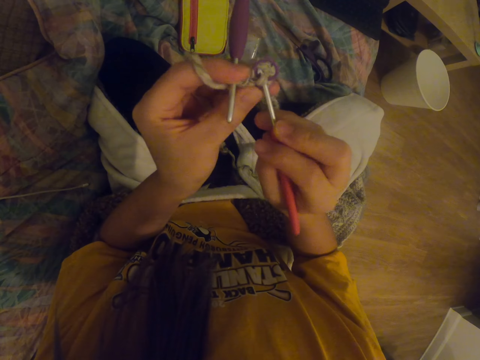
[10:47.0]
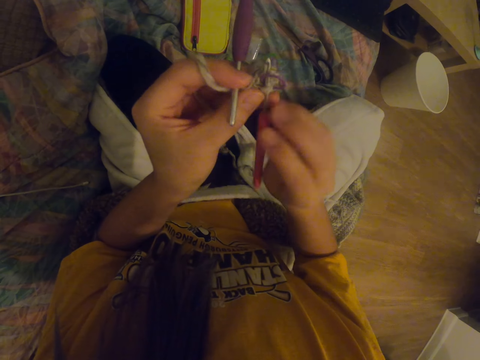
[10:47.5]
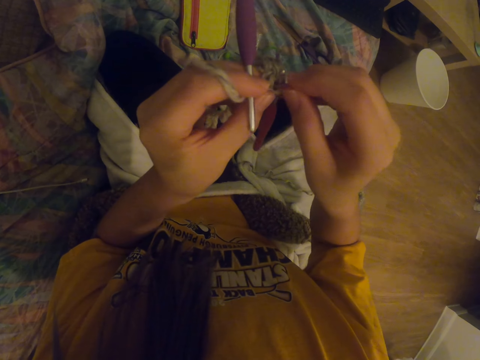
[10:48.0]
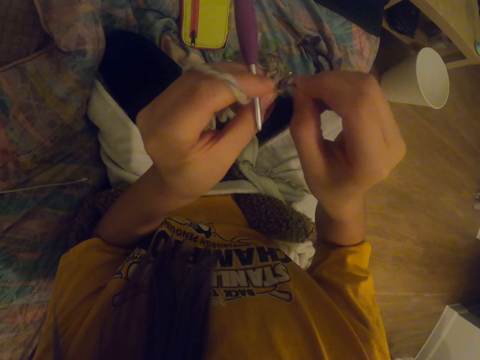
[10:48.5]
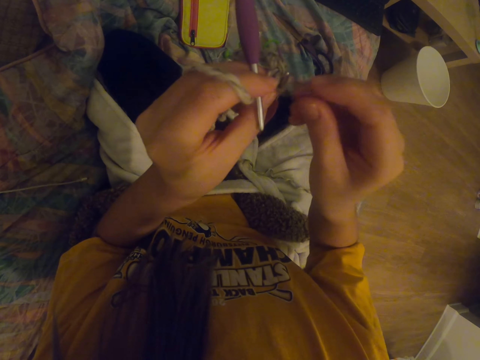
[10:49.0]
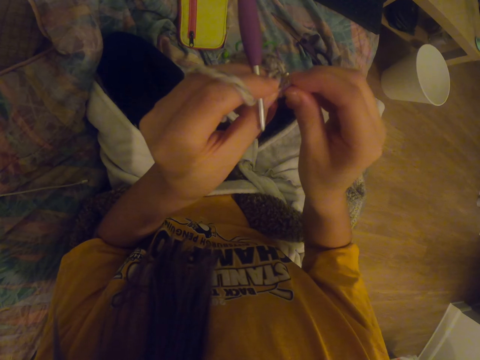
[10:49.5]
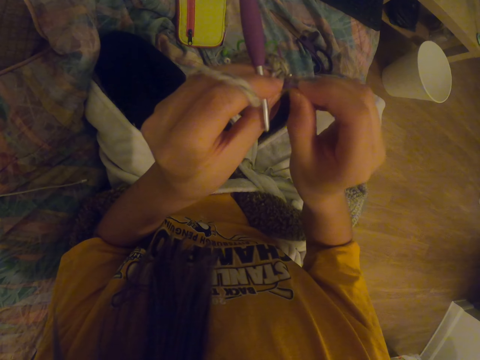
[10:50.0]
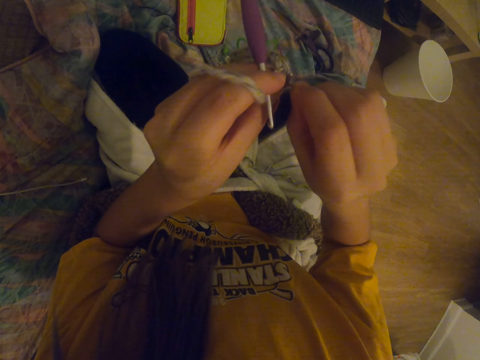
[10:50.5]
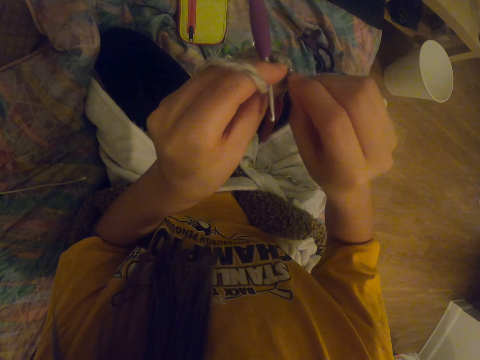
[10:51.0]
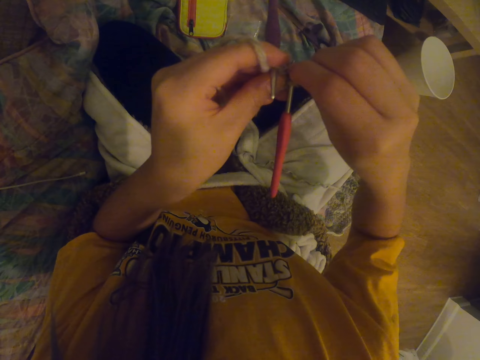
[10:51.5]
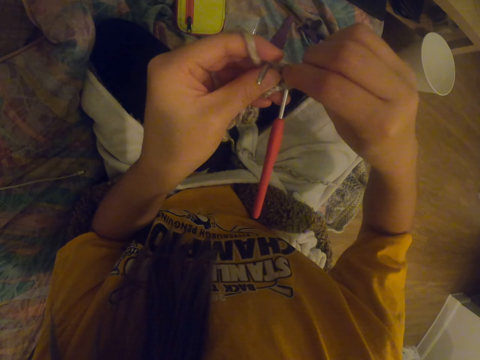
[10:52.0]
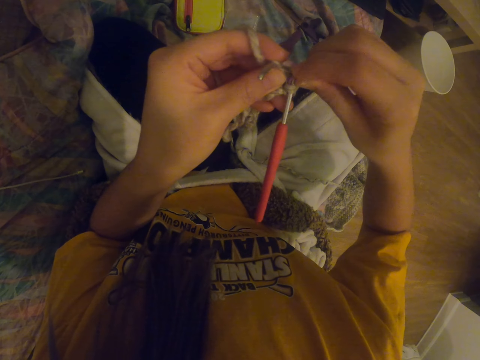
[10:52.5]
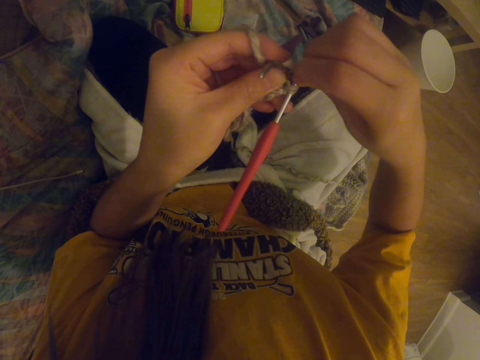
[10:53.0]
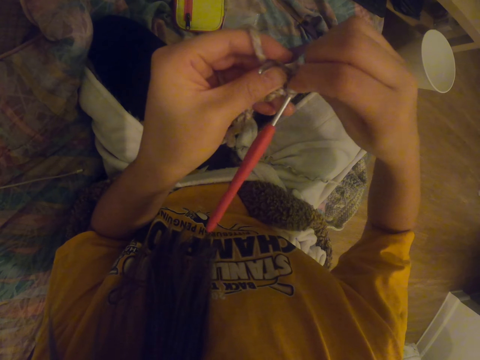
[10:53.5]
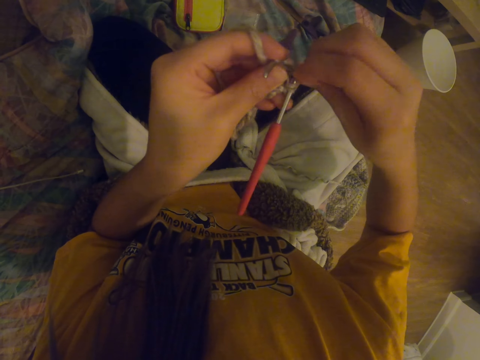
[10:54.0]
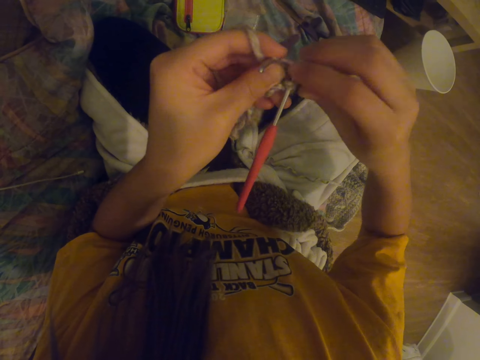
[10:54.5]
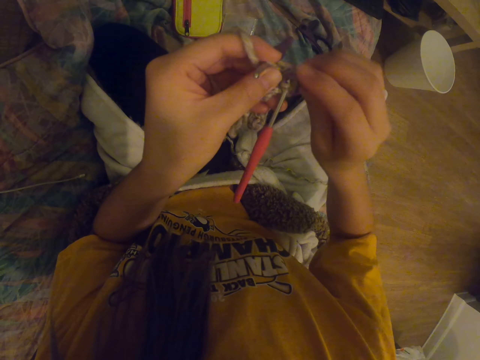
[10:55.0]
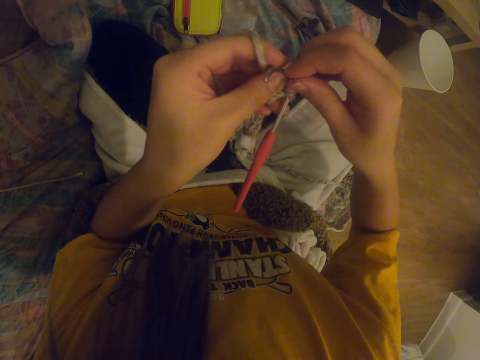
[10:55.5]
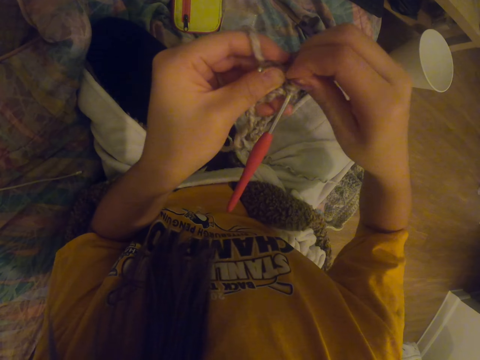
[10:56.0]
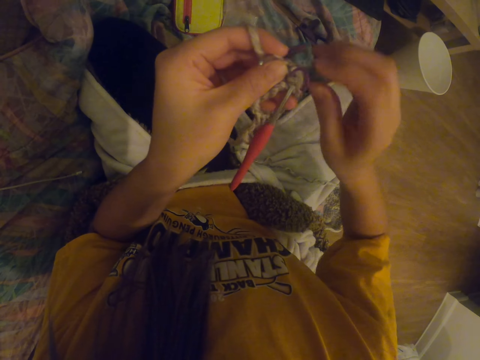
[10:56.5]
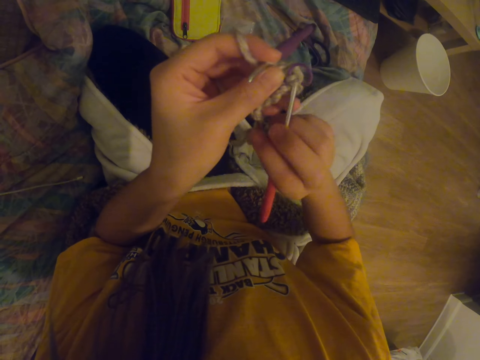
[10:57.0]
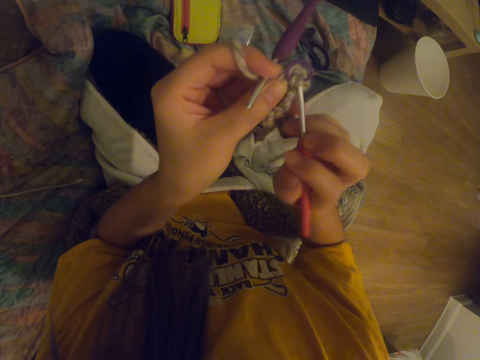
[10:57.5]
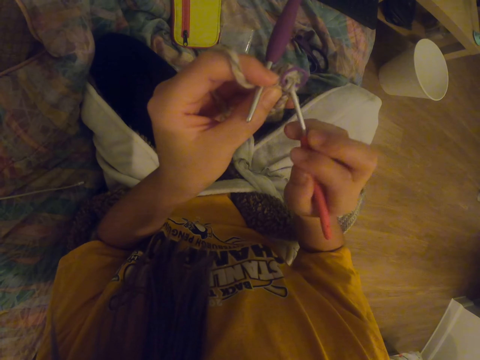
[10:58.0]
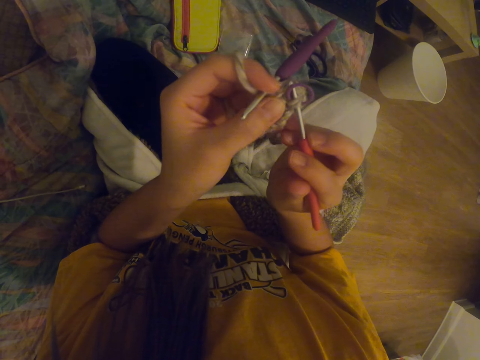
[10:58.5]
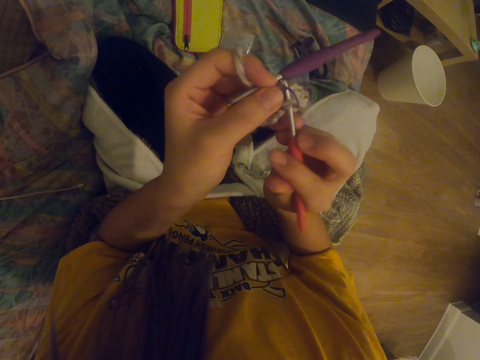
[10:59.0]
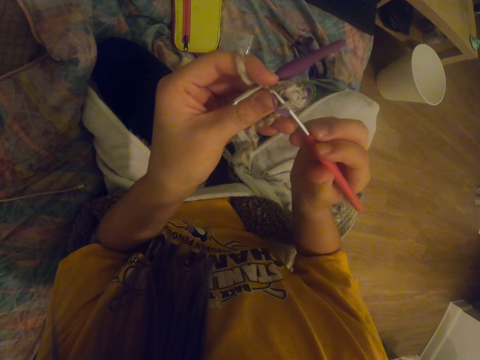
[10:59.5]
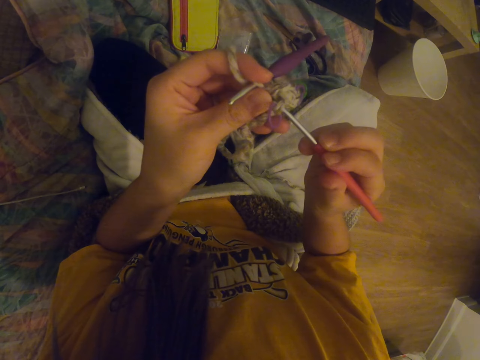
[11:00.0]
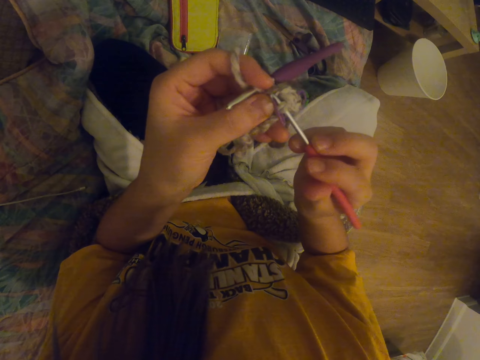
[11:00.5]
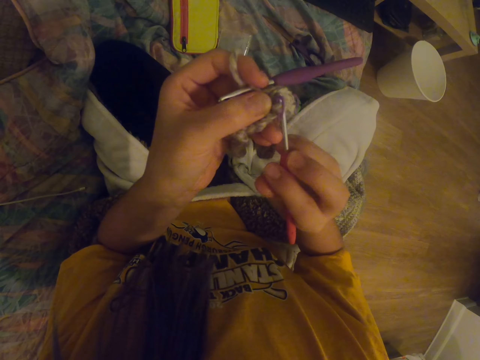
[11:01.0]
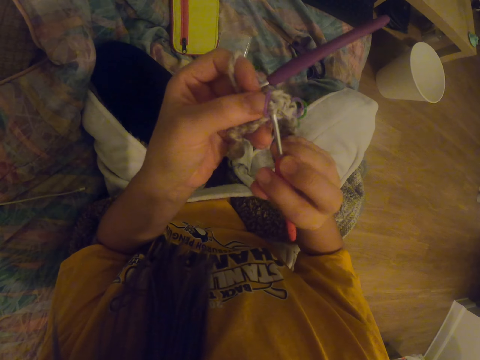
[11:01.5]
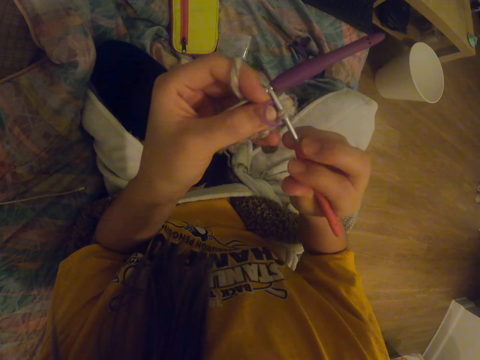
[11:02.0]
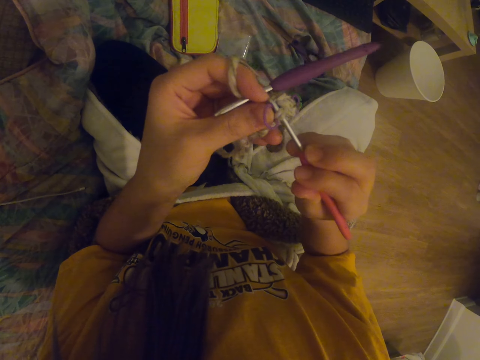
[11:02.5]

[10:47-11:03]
The camera wearer inserts the crochet hook to the garment. They fix the decoration to the garment. They put a hook in a fabric. They insert the crochet hook to the garment. They hold the crochet hook with a hand.

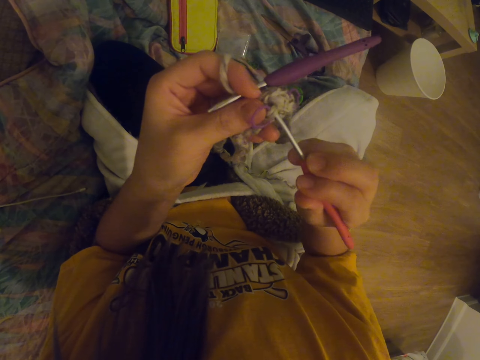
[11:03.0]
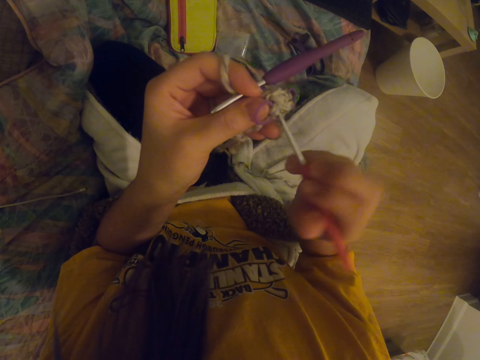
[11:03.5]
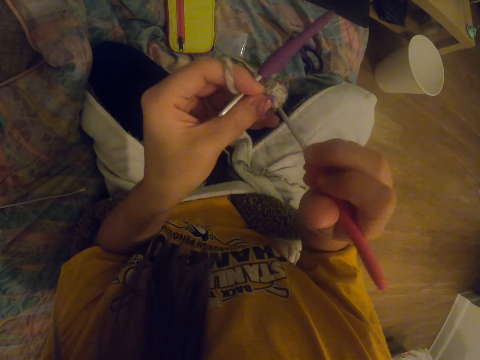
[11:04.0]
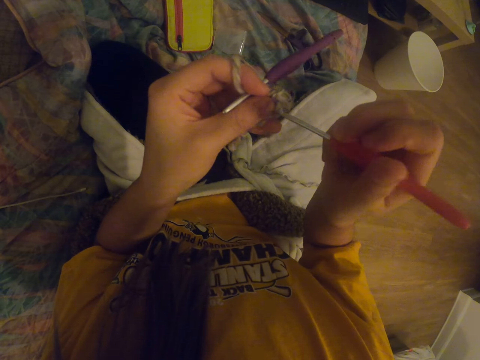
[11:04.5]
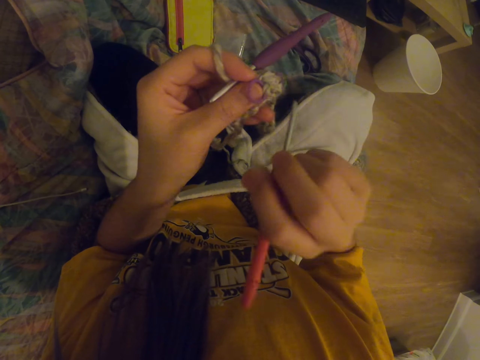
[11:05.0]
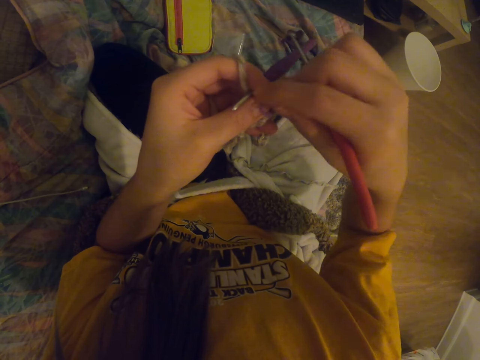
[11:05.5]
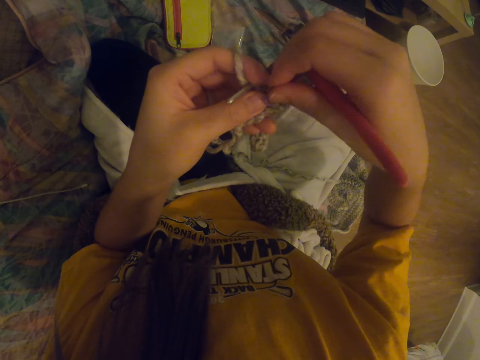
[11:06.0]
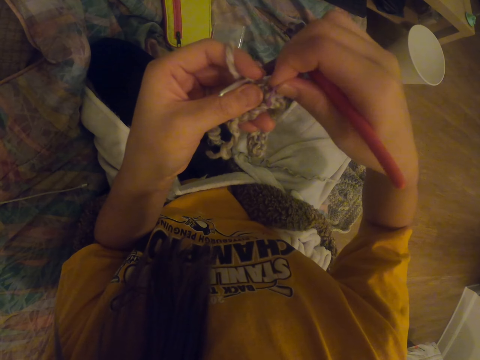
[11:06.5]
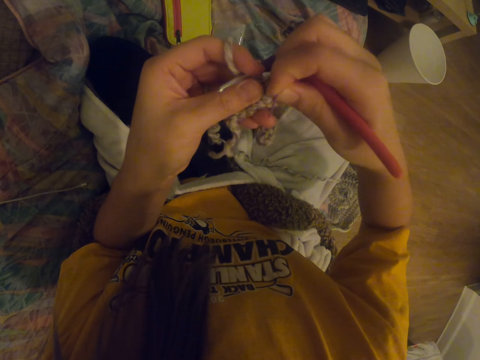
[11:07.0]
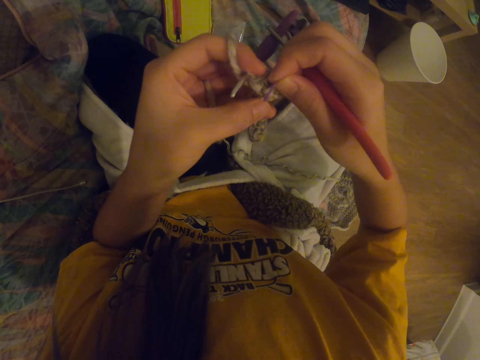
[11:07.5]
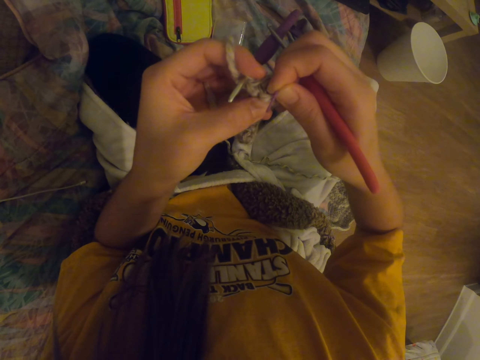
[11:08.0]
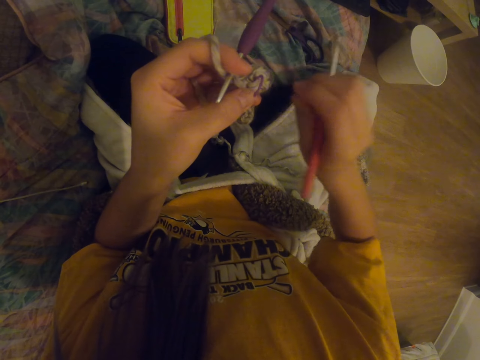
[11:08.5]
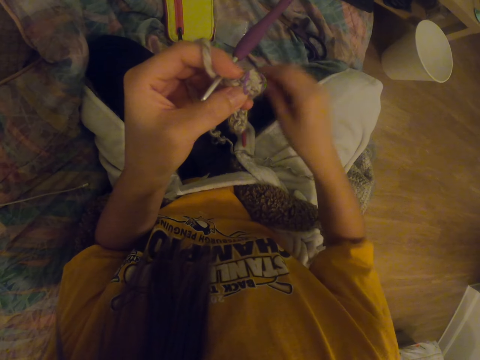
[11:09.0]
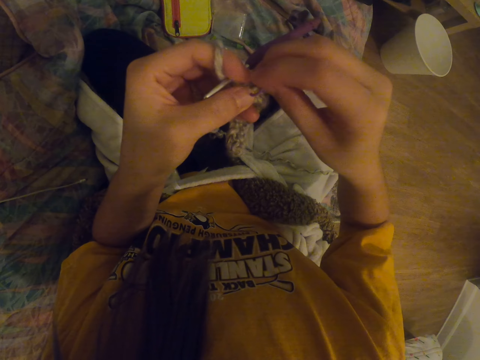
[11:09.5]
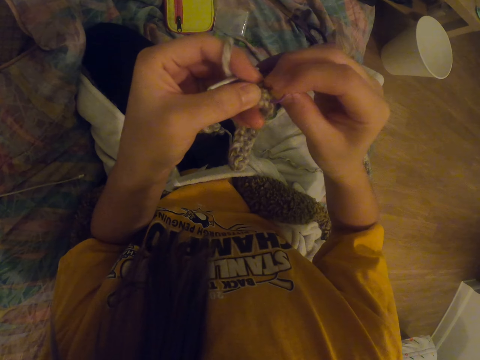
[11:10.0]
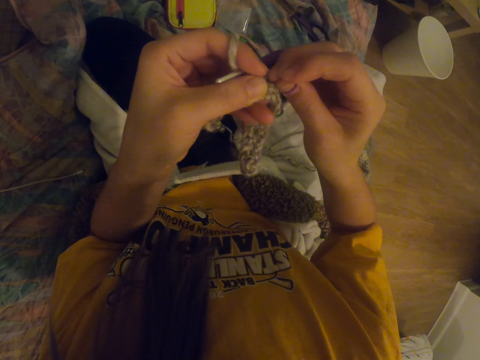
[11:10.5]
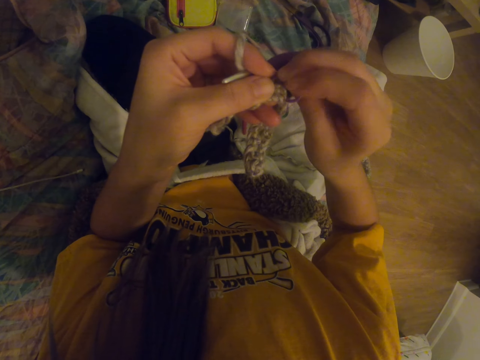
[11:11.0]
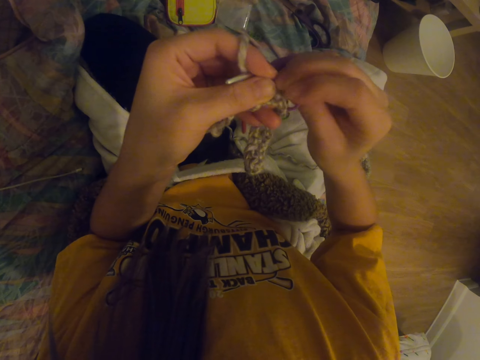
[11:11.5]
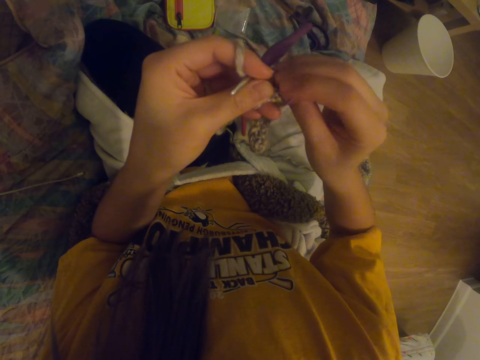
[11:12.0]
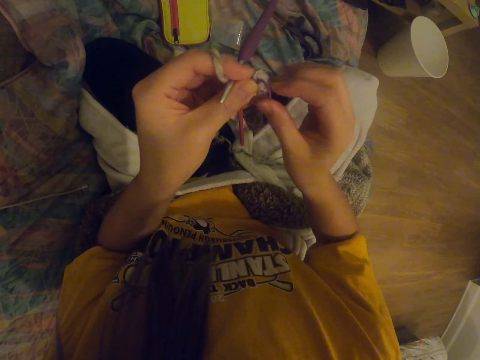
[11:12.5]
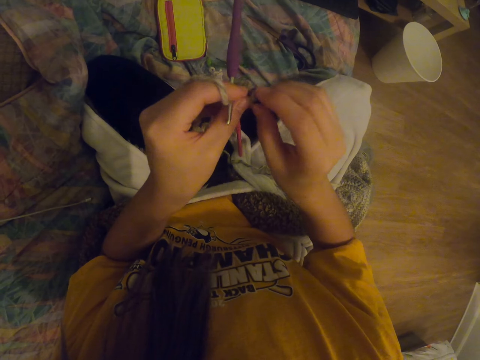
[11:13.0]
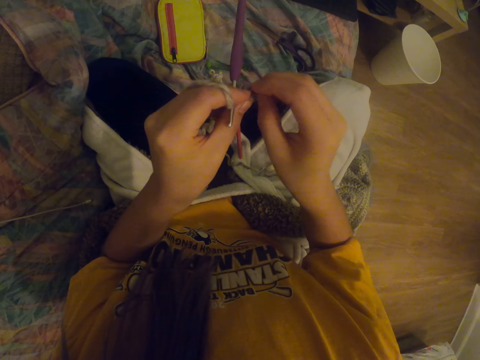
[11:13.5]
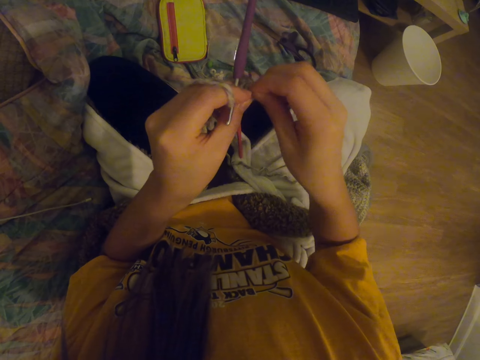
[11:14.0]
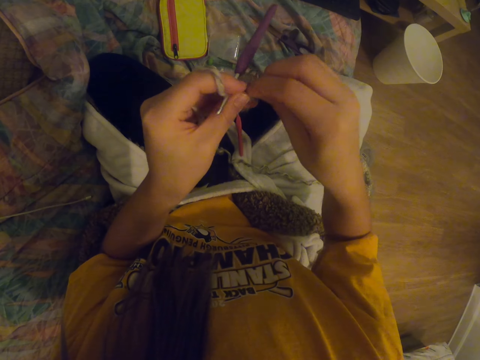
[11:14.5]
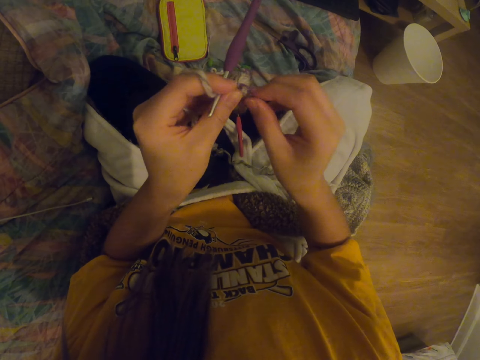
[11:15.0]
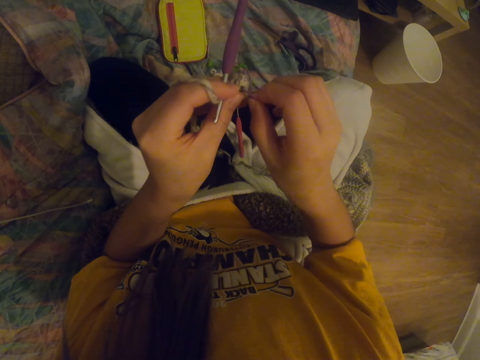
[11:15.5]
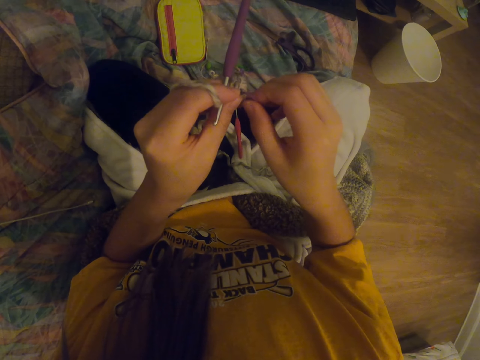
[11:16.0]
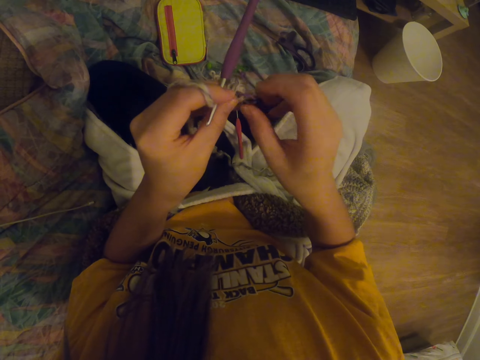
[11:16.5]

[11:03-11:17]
The camera wearer removes a crochet hook from a fabric. They fix a decoration to the garment. They put the hook in the fabric. They put down the crochet hook on a mat. They fix the decoration to the garment. They put the hook in the fabric.
